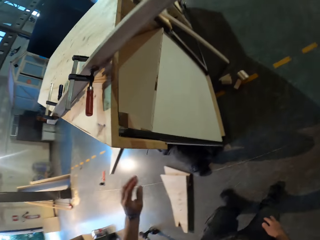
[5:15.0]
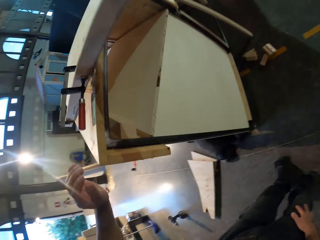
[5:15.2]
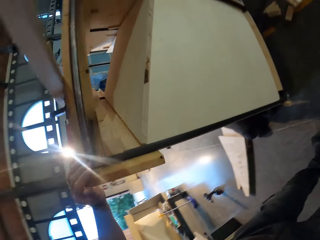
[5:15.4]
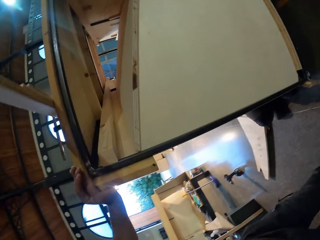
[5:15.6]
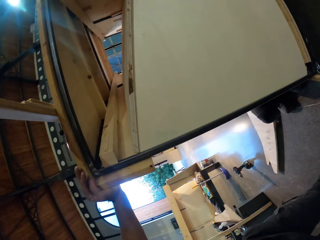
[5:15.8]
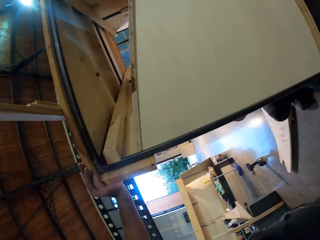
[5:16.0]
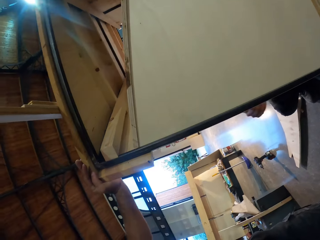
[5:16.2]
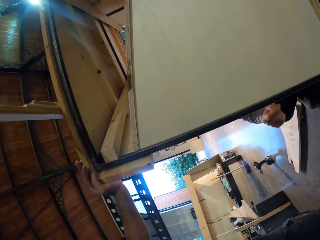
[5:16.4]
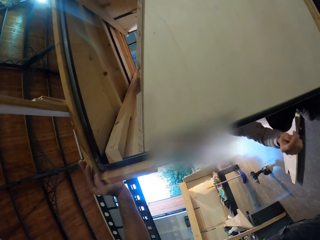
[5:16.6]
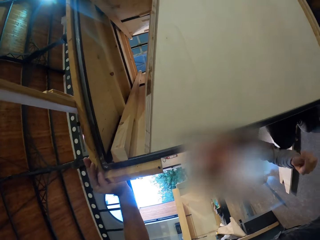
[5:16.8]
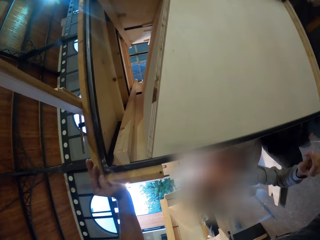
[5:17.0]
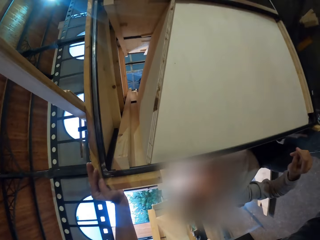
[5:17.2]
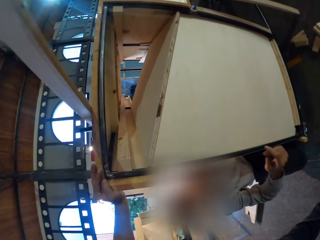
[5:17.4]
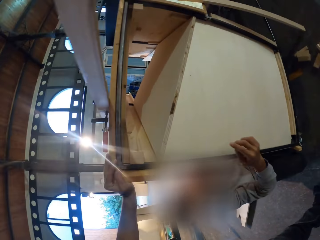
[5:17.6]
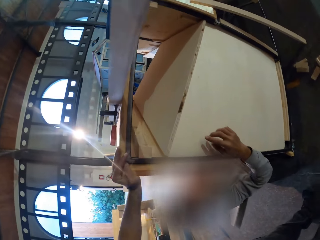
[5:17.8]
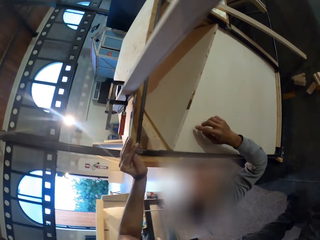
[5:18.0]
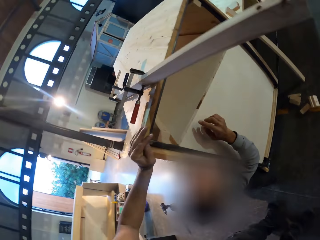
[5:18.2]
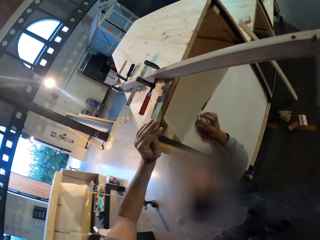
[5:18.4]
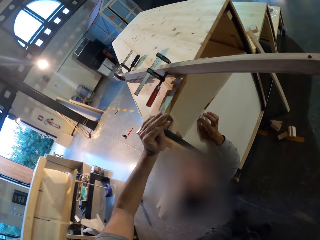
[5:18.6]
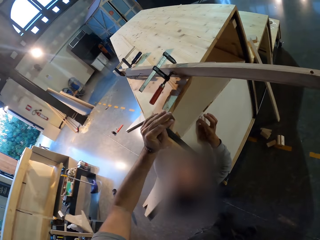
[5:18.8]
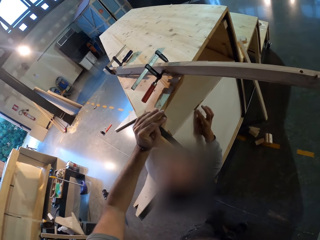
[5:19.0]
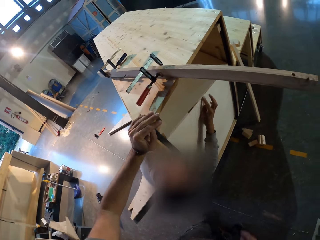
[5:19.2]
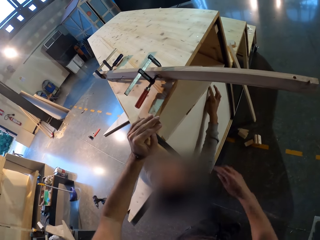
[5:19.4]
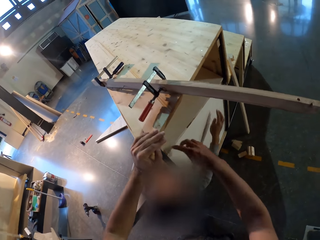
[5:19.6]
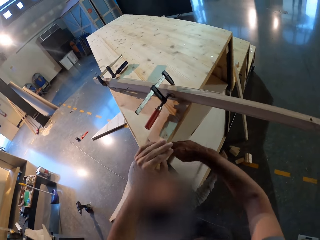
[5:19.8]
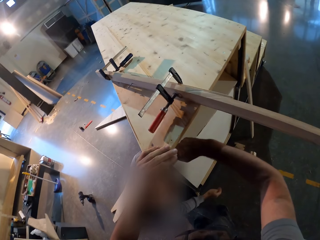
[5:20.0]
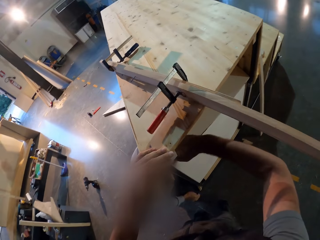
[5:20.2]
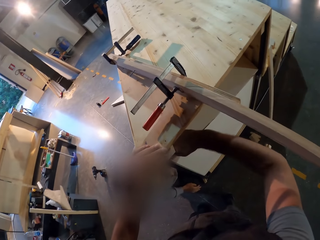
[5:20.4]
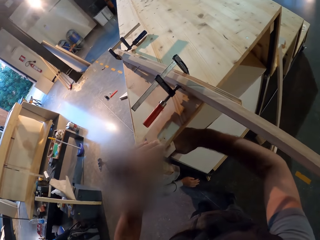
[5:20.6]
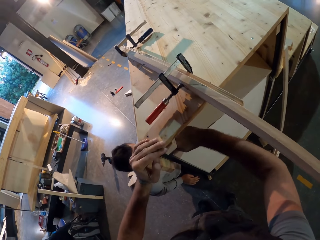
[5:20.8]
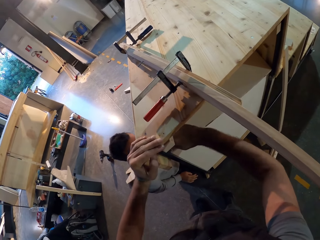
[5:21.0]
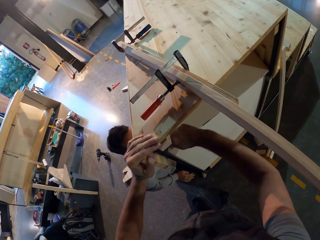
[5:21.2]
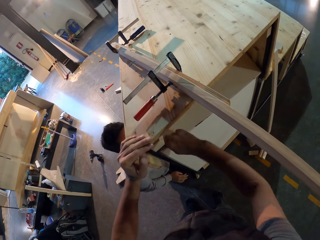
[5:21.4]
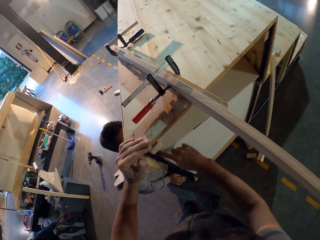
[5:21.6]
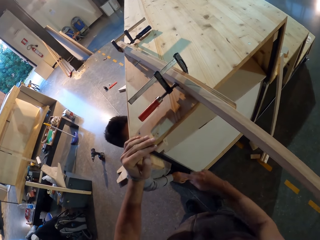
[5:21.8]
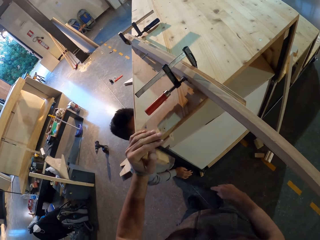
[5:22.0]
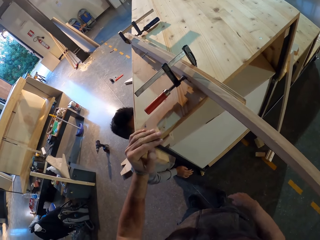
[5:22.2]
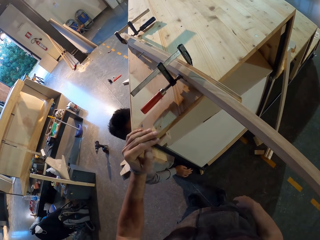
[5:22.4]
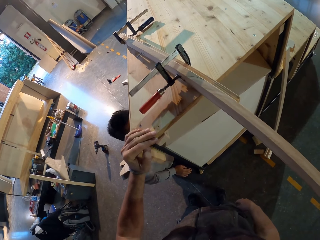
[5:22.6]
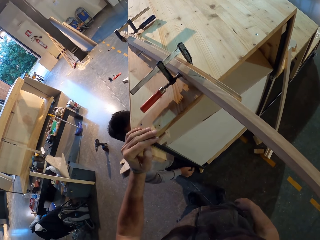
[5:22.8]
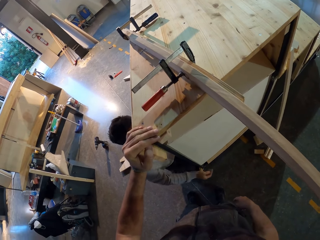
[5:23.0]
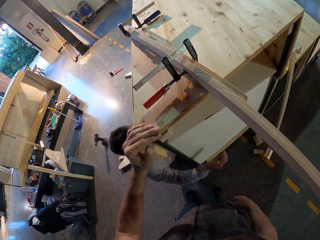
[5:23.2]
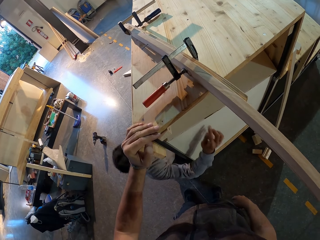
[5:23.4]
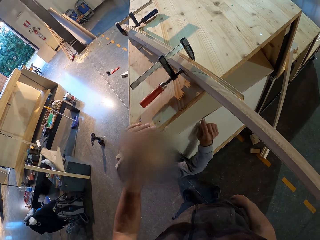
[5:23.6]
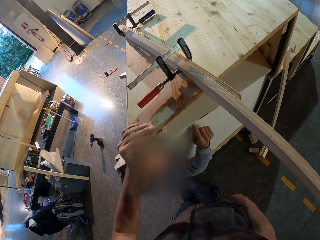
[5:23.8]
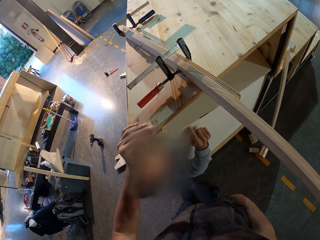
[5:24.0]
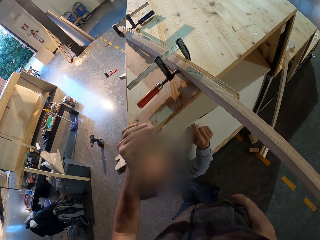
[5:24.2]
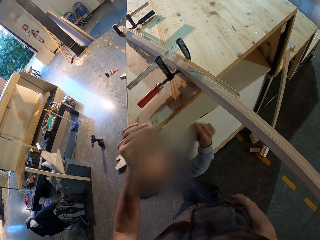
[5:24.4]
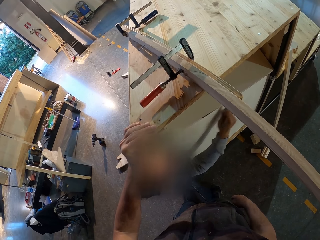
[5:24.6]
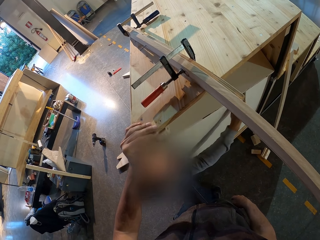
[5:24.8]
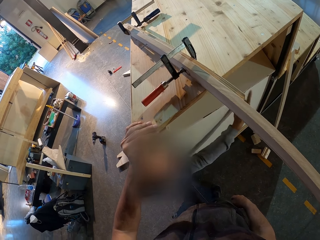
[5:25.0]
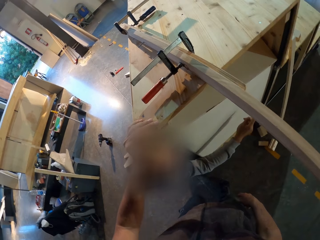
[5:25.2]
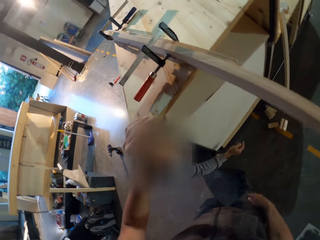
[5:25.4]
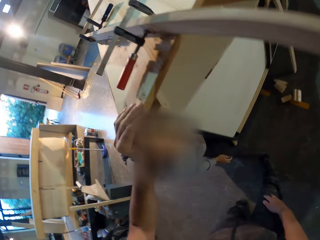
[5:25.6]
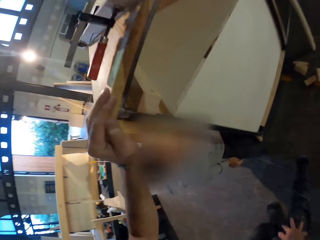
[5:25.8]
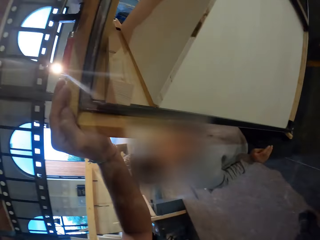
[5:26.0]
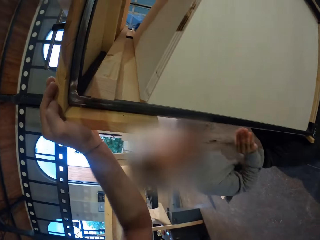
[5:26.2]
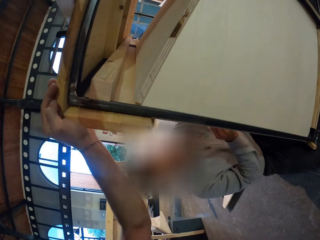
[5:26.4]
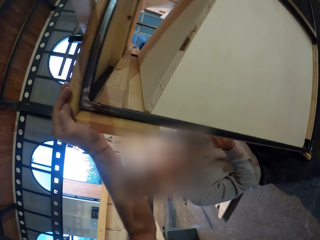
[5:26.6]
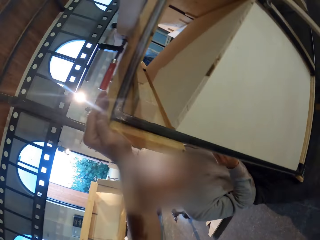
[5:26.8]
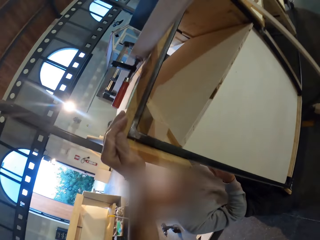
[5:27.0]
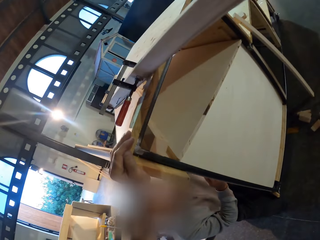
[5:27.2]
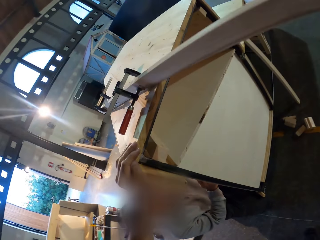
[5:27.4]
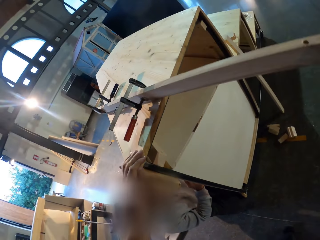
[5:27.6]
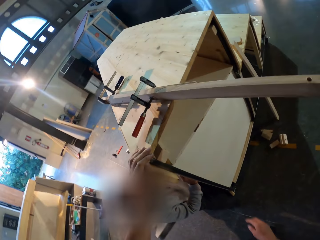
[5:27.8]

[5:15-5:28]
The camera wearer turns around and holds onto the table. The man touches the edges of the plank of wood with his right hand. The camera wearer touches the edge of the plank of wood with his right hand. He interacts with the man. He inserts his finger at the edge of the table. The man touches the edges of the plank of wood with his right hand. The camera wearer removes his finger. He interacts with the man.

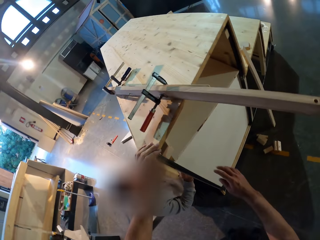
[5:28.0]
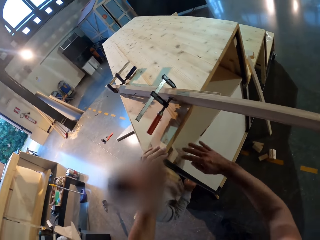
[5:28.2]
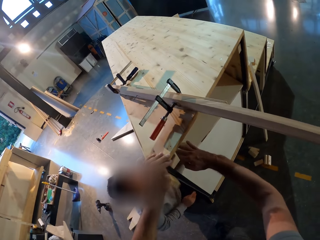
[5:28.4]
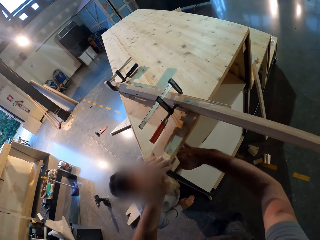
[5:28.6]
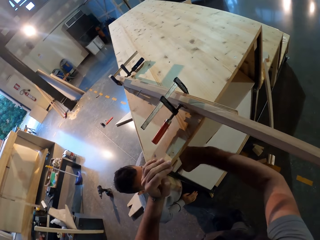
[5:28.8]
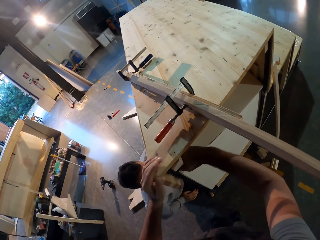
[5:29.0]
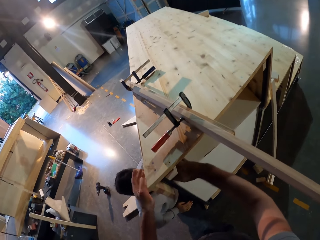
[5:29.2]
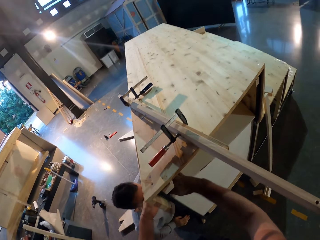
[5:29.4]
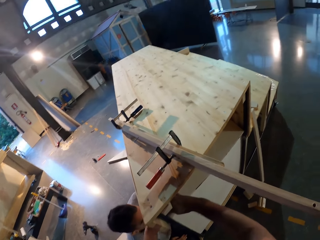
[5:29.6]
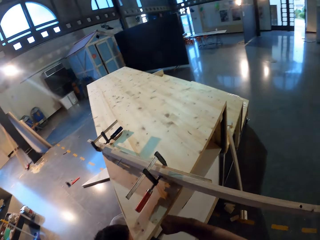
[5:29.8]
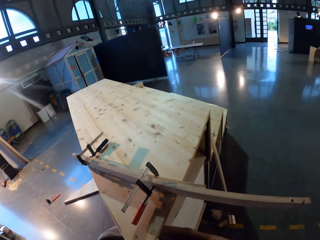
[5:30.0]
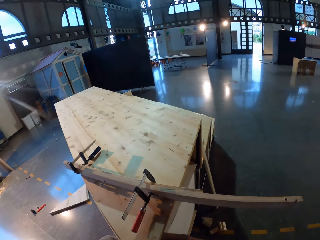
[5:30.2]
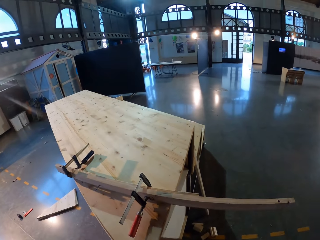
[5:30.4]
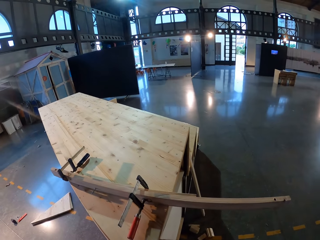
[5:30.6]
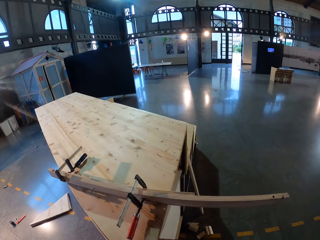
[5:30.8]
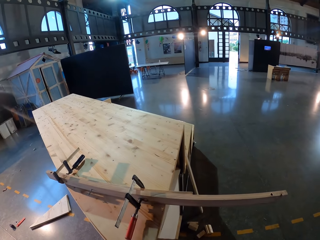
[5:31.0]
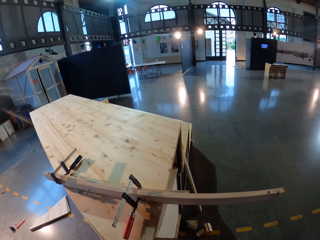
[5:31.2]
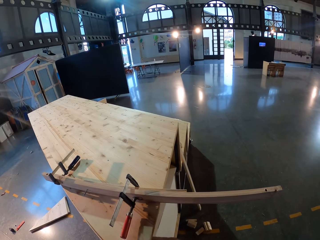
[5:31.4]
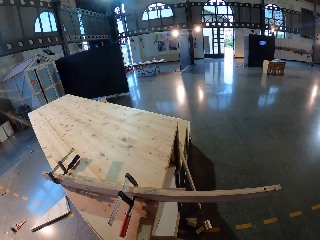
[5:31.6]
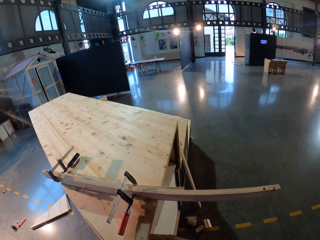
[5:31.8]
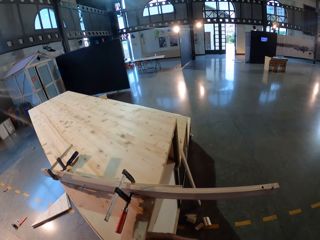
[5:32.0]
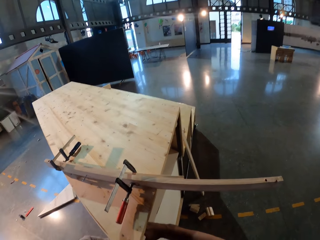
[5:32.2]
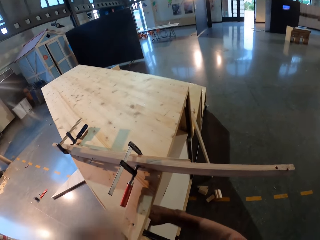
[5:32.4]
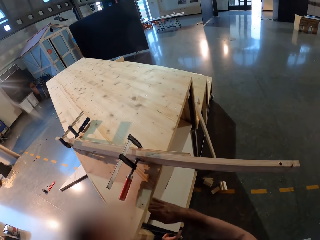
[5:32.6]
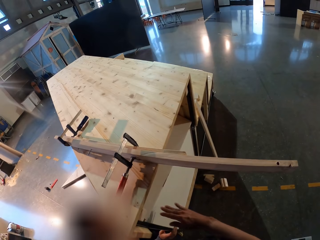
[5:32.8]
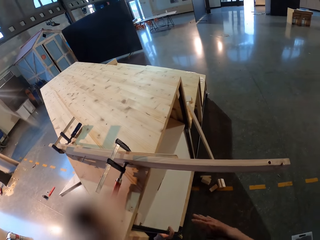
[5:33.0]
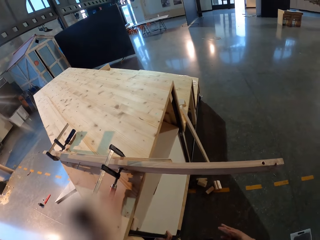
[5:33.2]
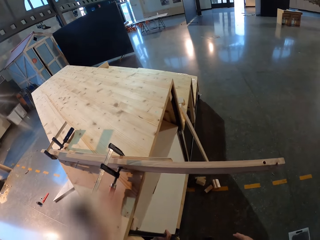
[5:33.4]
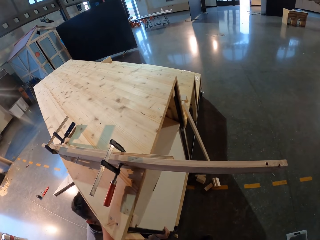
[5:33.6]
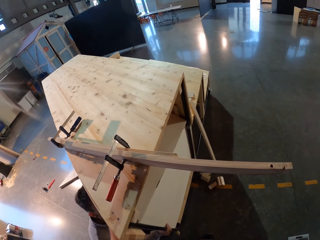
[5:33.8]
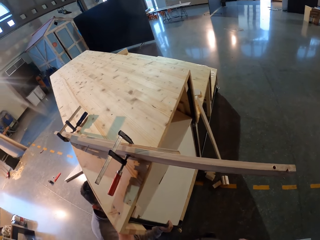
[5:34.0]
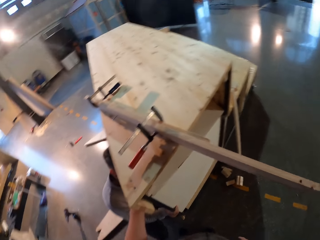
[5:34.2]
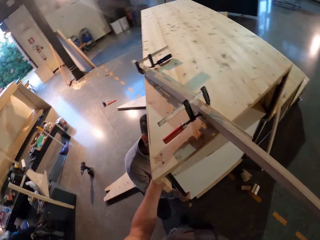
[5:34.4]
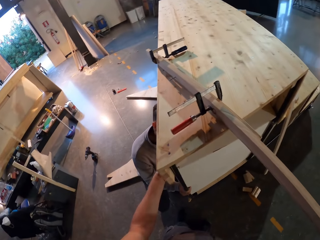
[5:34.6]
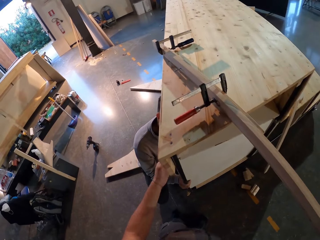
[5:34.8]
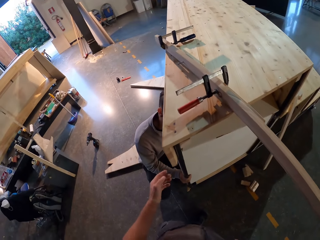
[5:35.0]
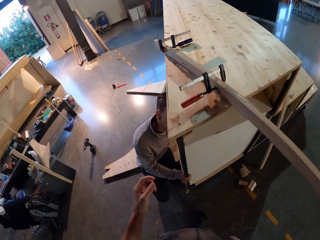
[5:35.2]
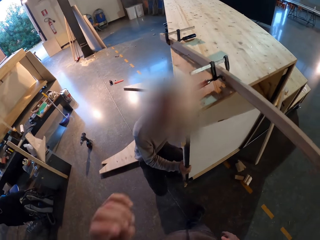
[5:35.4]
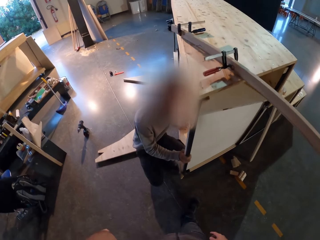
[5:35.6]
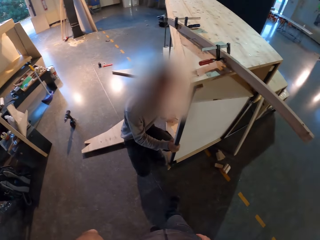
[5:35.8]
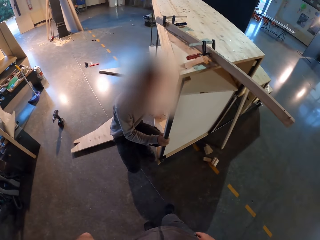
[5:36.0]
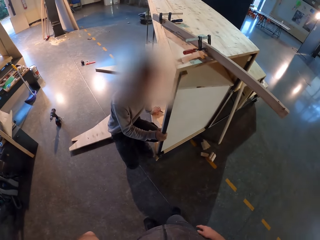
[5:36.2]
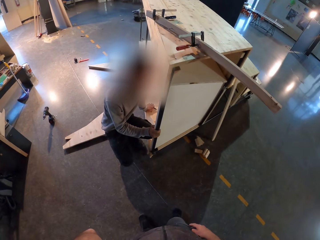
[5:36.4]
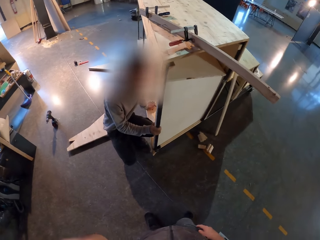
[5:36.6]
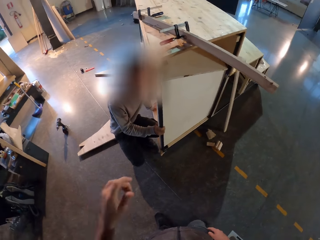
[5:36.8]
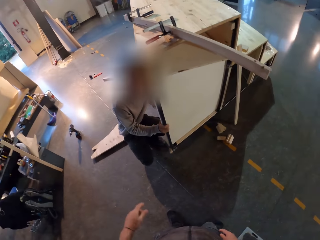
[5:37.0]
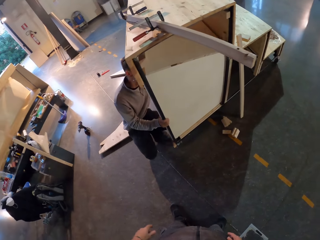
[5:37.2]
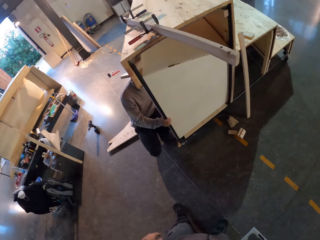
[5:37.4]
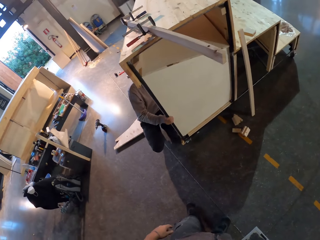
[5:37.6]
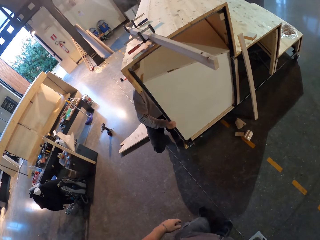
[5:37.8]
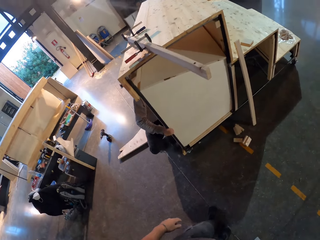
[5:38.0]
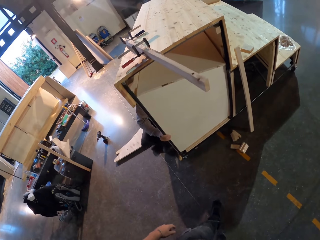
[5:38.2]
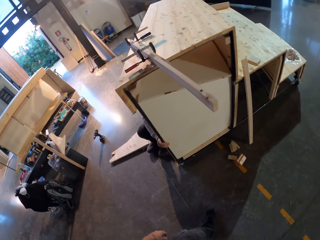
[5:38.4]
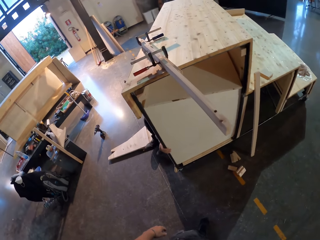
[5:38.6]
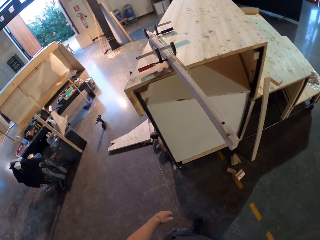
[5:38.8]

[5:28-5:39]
The camera wearer puts his hand below the furniture with his right hand. He inserts his finger at the edge of the table. He looks around. He removes his finger. He raises his hand. He drops his hands.
